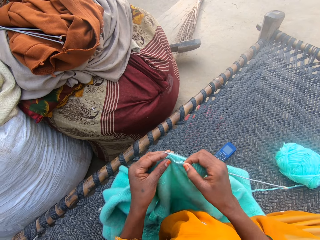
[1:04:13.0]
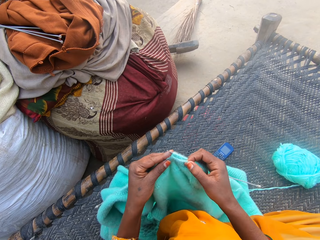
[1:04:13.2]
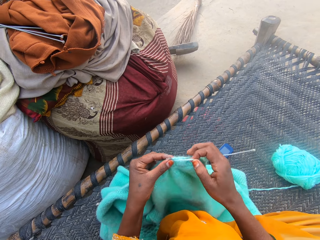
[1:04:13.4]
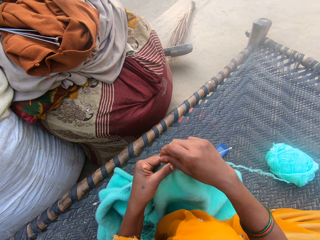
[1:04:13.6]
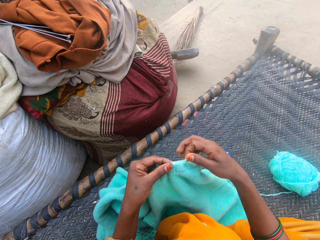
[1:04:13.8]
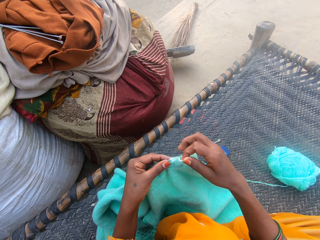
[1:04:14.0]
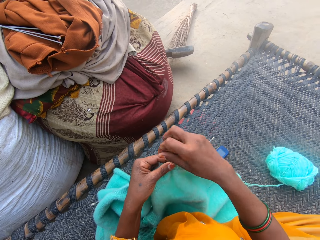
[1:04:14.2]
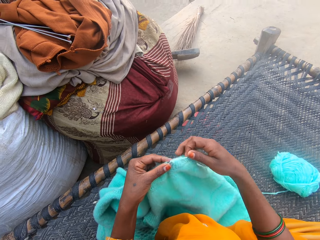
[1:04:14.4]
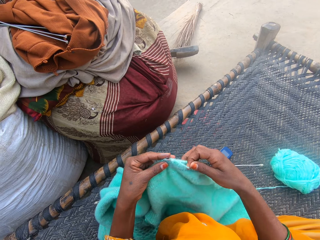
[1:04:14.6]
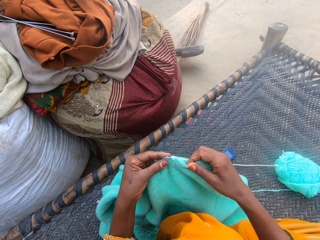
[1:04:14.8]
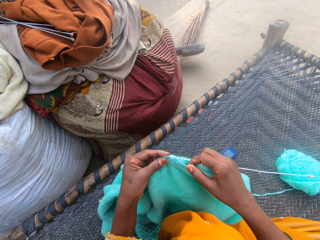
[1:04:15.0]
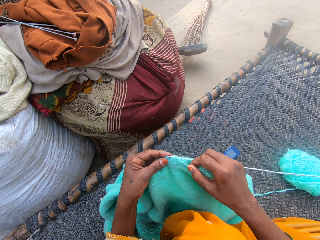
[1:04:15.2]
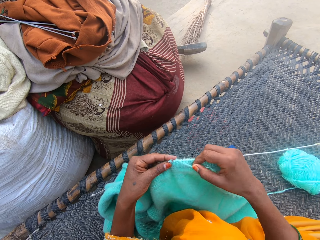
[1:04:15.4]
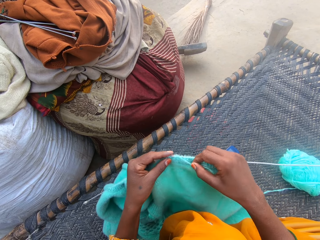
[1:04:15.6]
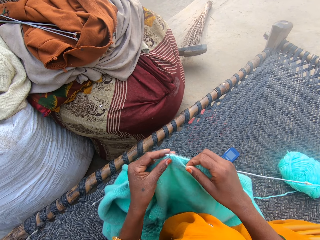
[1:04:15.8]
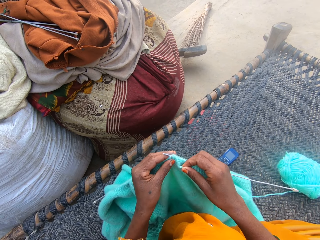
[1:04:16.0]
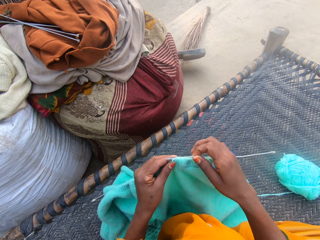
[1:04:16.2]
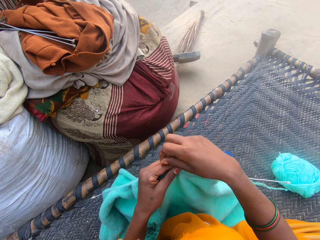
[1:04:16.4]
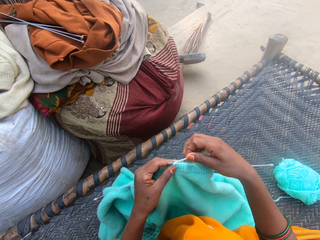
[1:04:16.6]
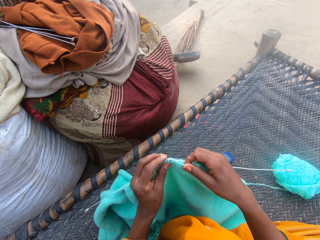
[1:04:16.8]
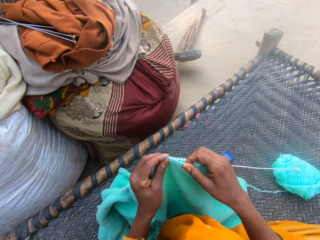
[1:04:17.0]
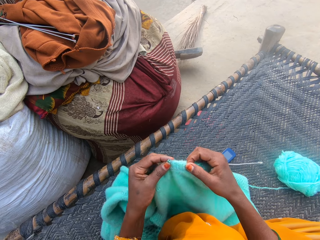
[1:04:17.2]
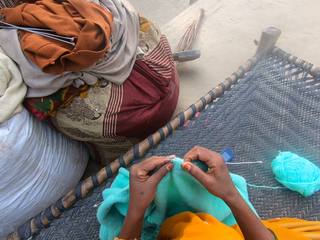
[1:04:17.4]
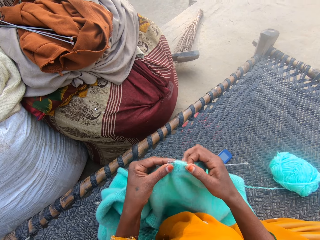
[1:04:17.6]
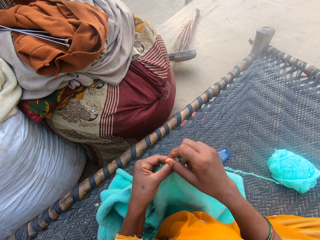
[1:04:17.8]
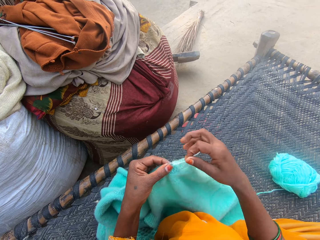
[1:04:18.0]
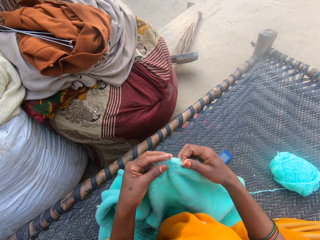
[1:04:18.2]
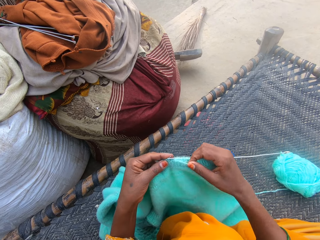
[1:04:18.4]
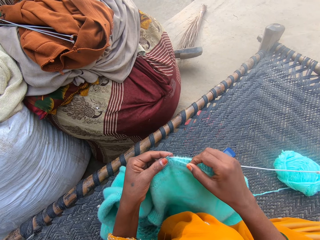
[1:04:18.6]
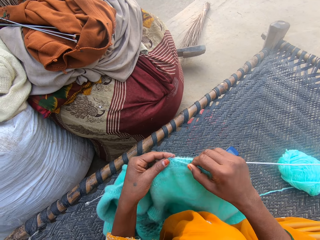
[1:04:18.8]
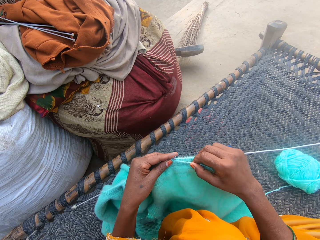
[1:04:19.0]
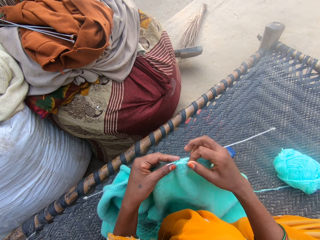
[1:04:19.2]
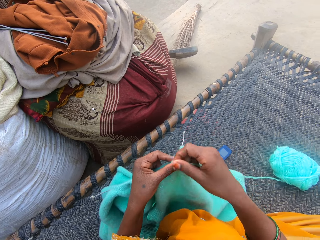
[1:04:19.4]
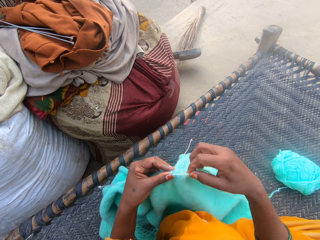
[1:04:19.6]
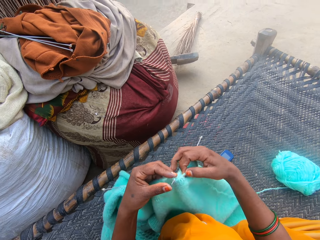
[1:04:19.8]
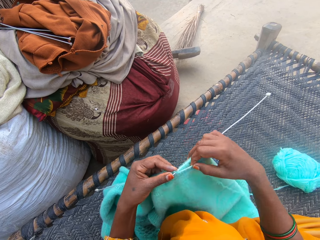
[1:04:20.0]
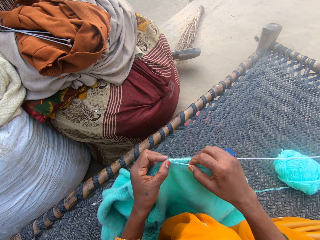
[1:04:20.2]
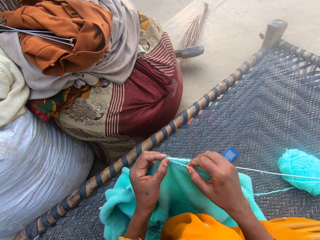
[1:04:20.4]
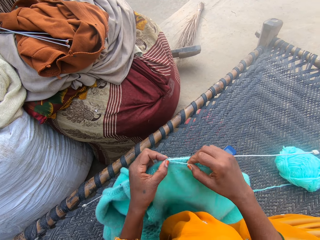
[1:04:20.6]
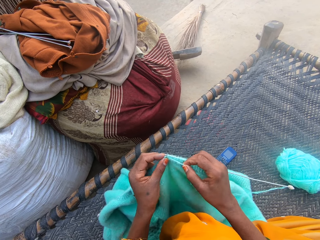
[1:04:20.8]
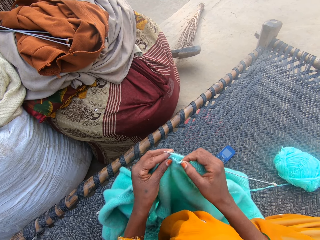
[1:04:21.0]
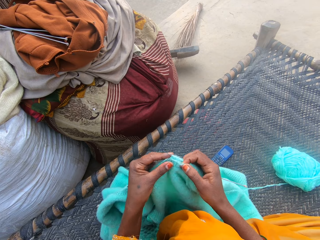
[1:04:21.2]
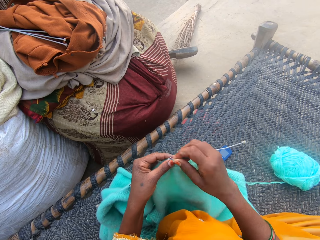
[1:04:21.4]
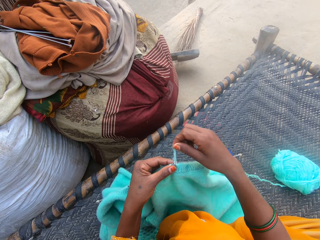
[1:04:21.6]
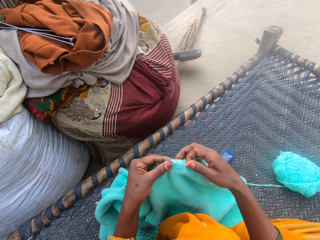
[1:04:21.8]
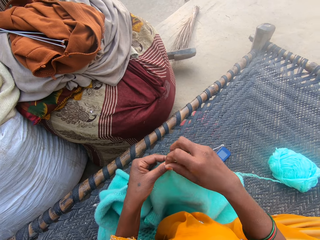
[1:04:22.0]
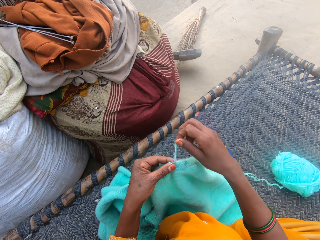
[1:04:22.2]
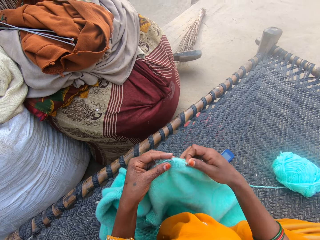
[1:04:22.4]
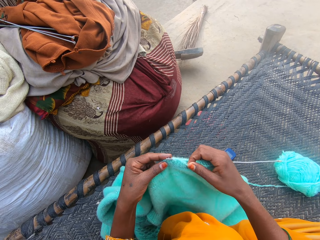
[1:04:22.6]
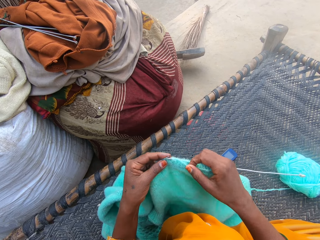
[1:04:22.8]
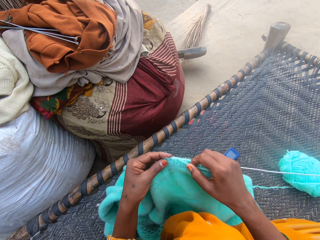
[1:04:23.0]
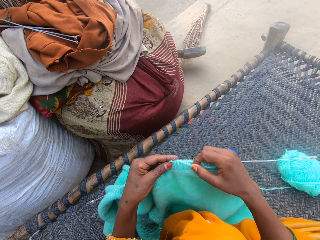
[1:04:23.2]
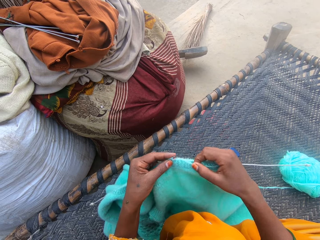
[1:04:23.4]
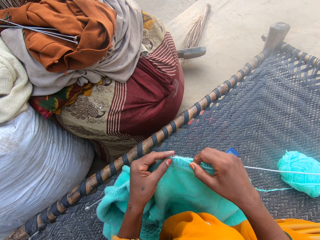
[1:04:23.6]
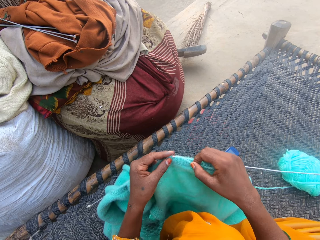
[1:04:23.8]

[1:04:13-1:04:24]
The camera wearer knits using a needle. They fold a thread on the needle. They fold the thread on the needle again. They knit using the needle. They fold the thread on the needle. They knit using the needle. They fold the thread on the needle. They knit using the needle. They fold the thread on the needle. They knit using the needle. They fold the thread on the needle.

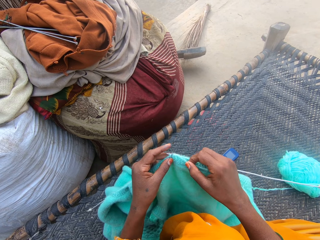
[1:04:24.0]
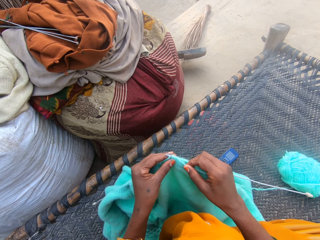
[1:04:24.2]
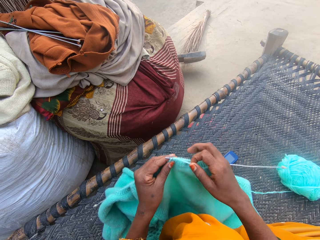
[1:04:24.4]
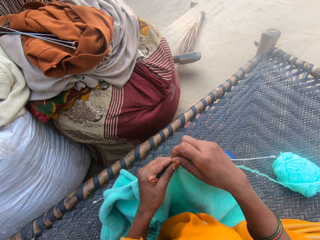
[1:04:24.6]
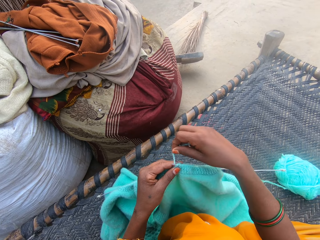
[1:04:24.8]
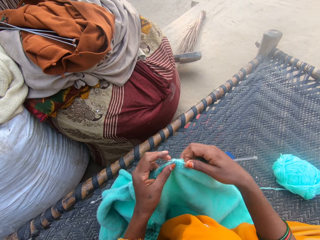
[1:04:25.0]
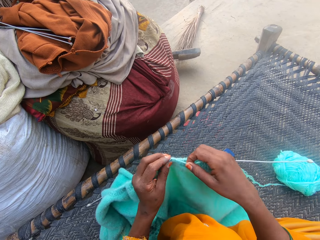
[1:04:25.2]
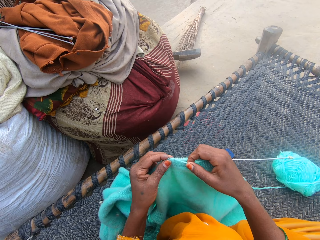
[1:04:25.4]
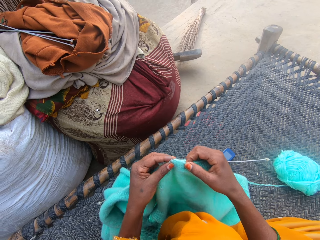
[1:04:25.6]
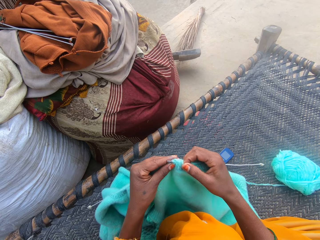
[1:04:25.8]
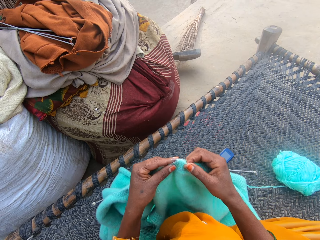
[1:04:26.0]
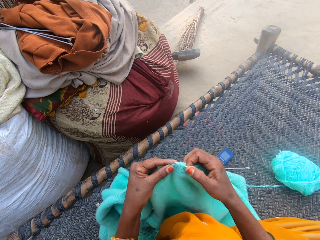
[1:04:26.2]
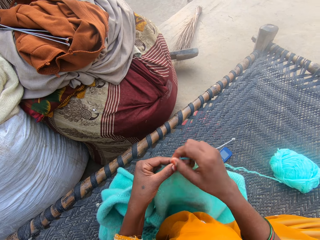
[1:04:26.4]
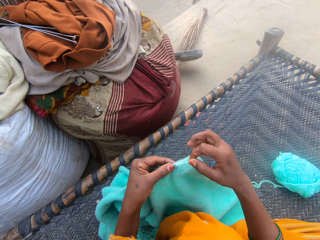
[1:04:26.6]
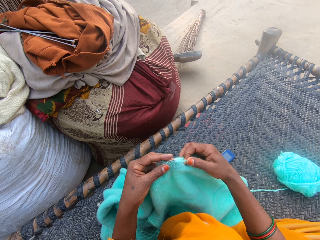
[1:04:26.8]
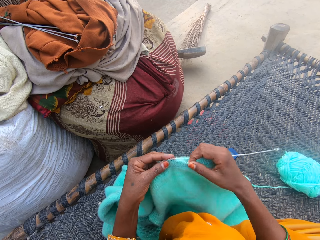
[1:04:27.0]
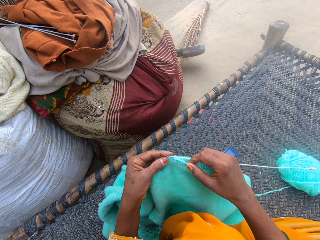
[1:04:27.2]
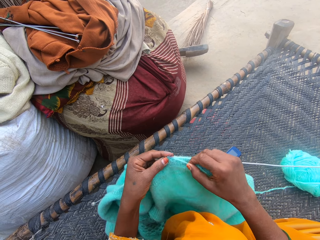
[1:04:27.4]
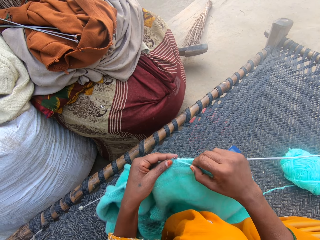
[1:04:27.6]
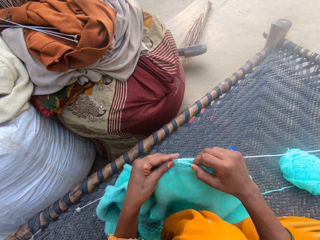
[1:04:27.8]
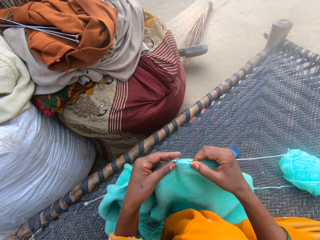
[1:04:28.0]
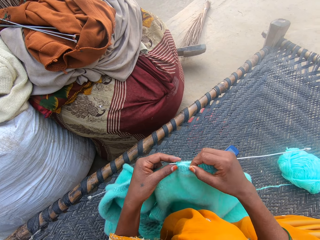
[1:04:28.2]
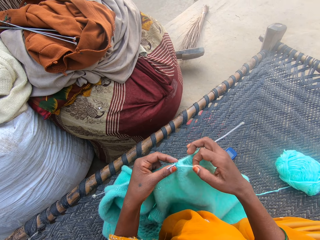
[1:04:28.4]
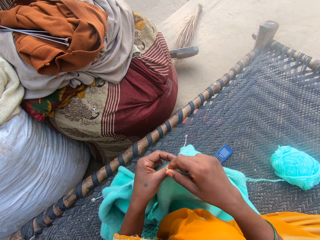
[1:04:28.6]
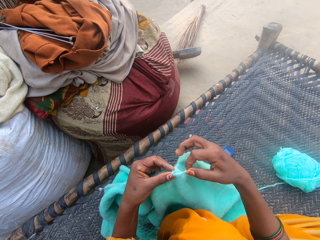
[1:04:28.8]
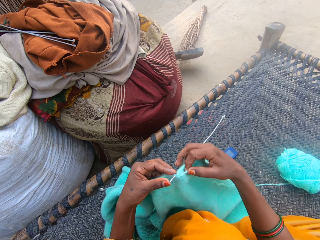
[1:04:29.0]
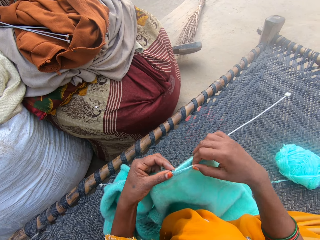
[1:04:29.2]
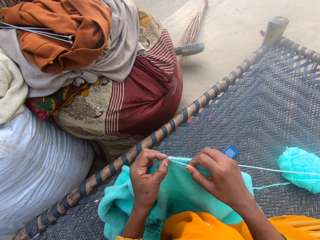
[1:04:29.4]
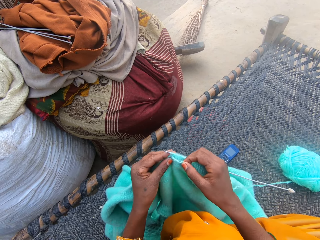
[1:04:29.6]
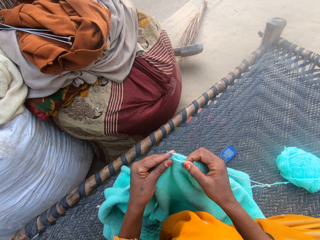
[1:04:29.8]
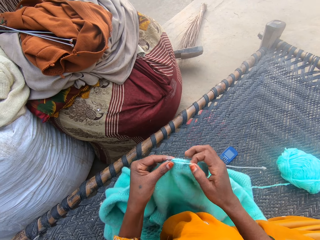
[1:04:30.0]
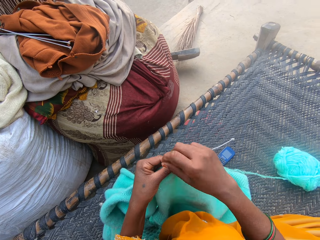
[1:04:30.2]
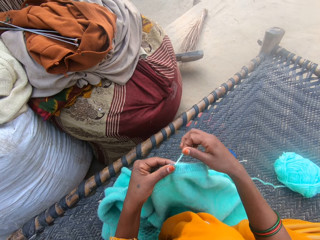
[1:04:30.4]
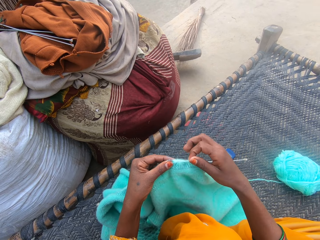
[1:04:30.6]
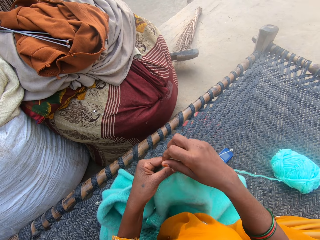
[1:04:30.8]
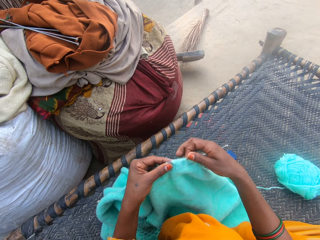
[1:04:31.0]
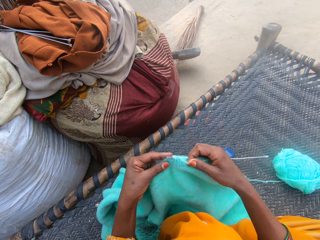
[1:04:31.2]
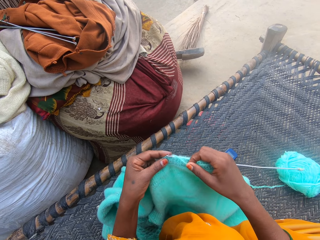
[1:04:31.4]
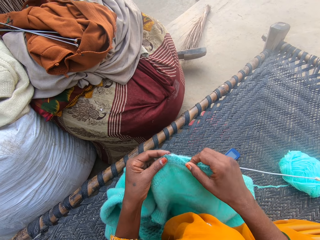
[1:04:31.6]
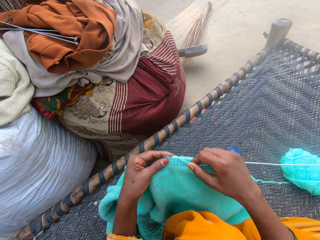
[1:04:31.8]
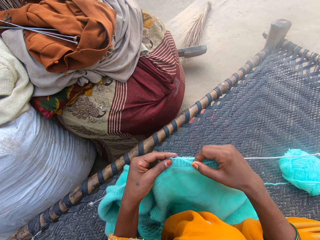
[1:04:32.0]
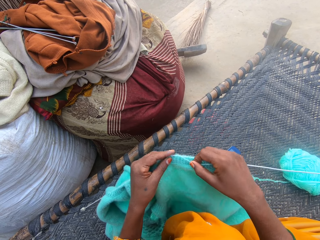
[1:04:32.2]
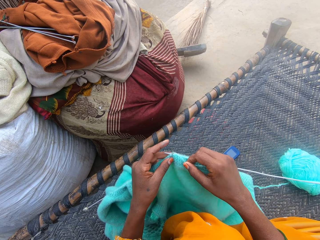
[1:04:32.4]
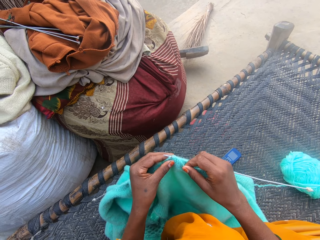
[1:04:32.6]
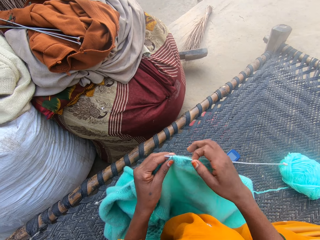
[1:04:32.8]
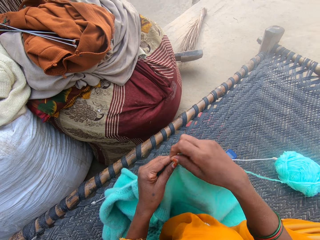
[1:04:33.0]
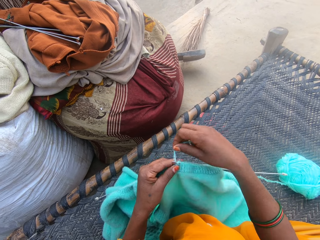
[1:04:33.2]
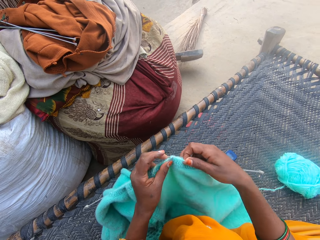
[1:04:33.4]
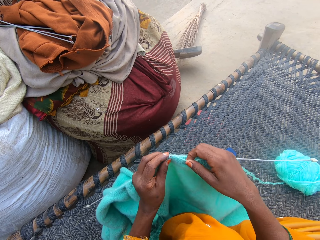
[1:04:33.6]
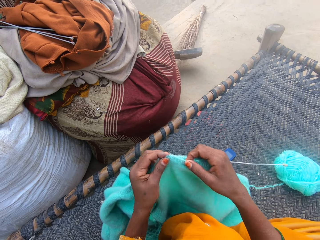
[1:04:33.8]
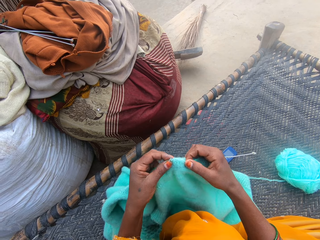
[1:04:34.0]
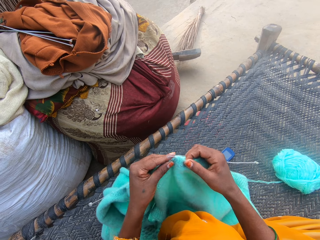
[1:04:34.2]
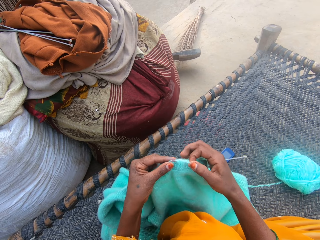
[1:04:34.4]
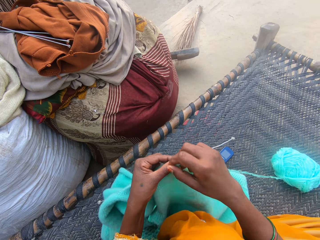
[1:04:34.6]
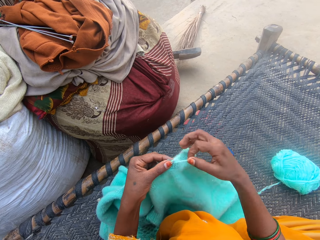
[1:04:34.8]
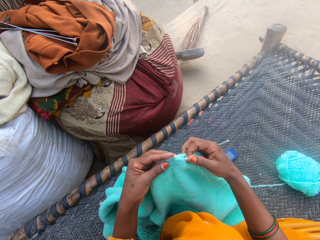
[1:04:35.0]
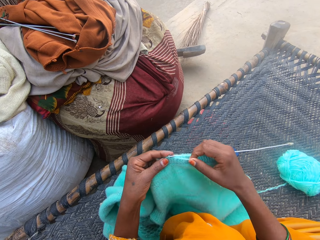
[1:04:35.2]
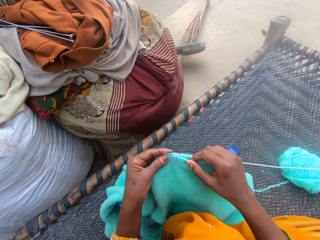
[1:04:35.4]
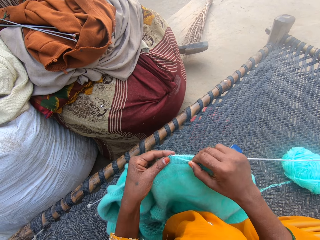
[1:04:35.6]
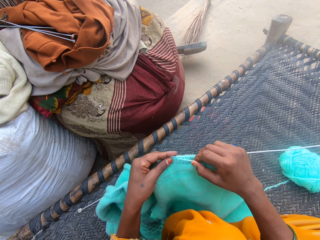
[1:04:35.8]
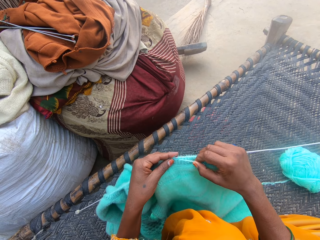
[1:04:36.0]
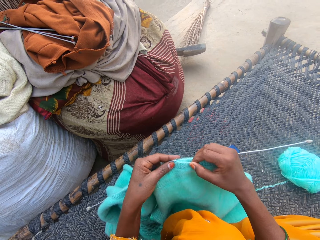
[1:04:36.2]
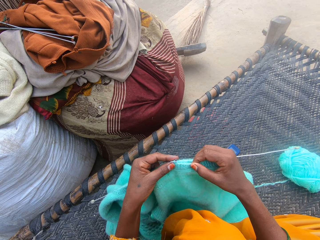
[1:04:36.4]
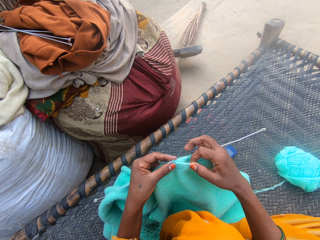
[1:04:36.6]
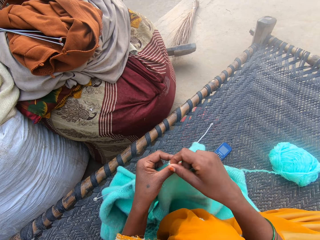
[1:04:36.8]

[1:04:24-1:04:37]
The camera wearer knits using a needle. They fold a thread on the needle. They knit using the needle. They fold the thread on the needle. They knit using the needle. They fold the thread on the needle. They knit using the needle. They fold the thread on the needle. They fold the thread on the needle again. They knit using the needle. They fold the thread on the needle. They knit using the needle. They fold the thread on the needle.
